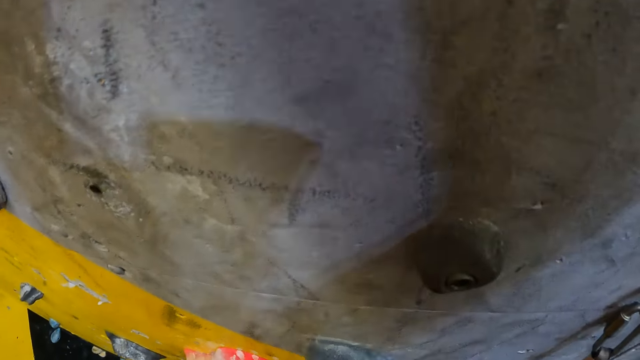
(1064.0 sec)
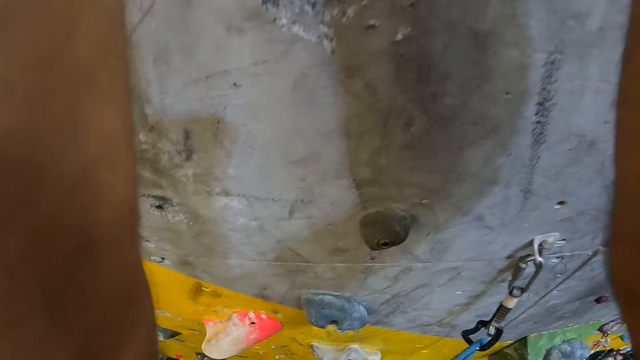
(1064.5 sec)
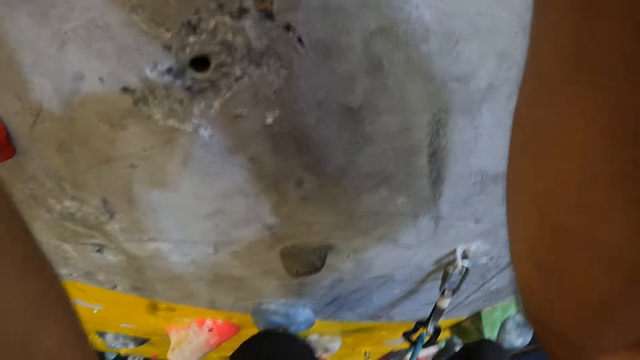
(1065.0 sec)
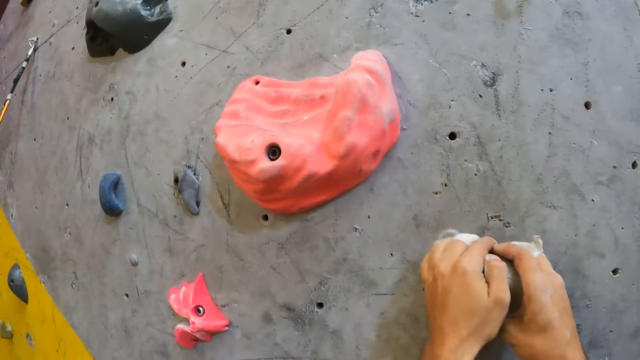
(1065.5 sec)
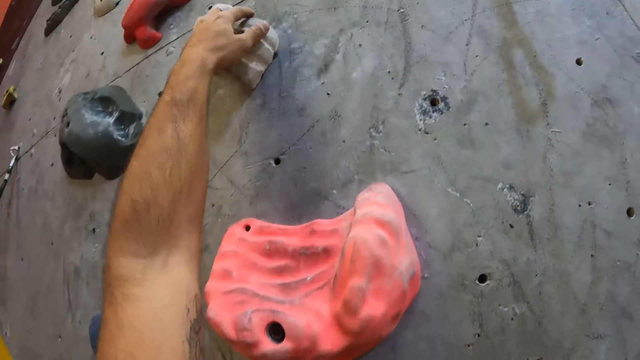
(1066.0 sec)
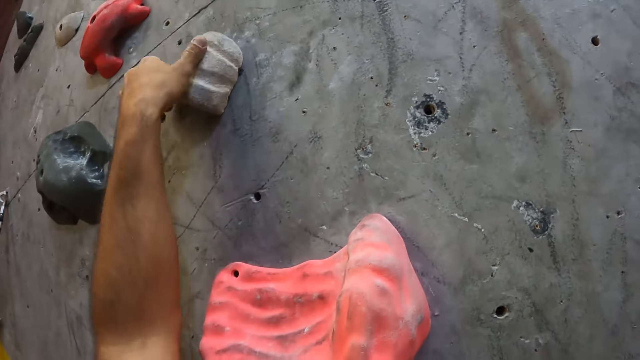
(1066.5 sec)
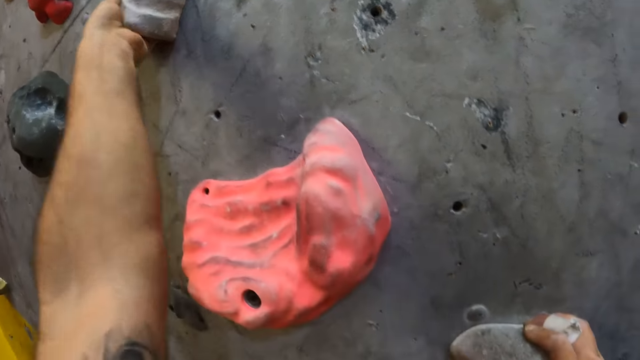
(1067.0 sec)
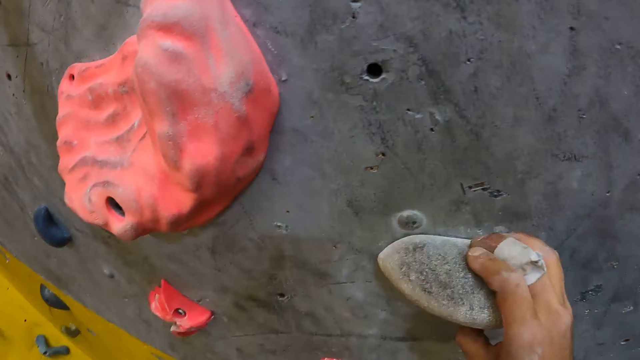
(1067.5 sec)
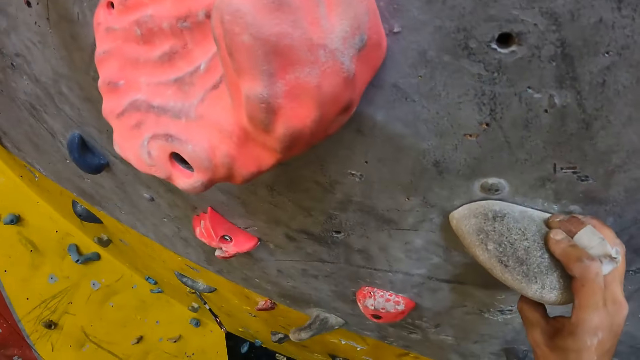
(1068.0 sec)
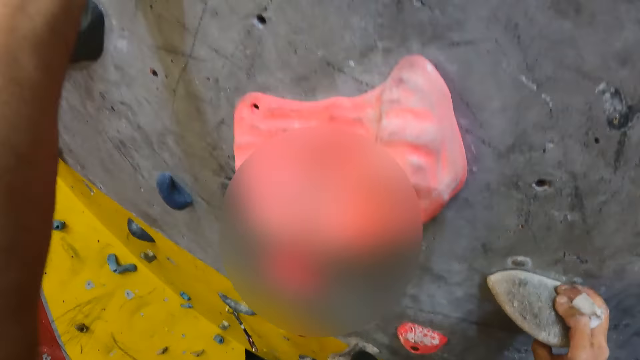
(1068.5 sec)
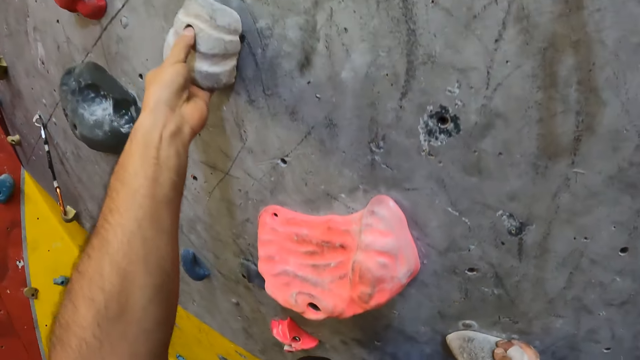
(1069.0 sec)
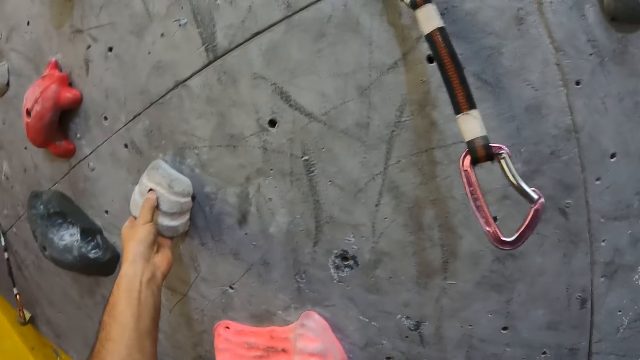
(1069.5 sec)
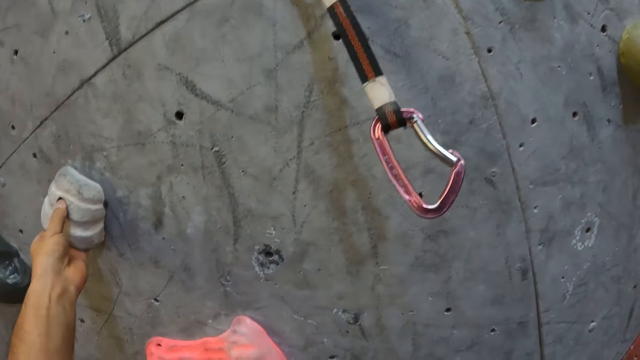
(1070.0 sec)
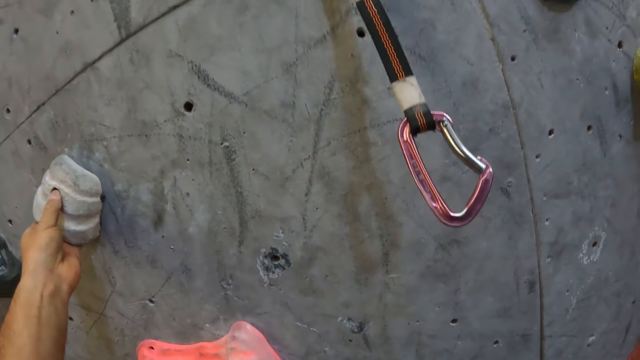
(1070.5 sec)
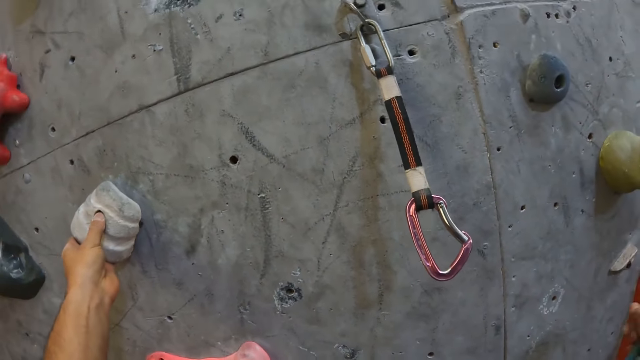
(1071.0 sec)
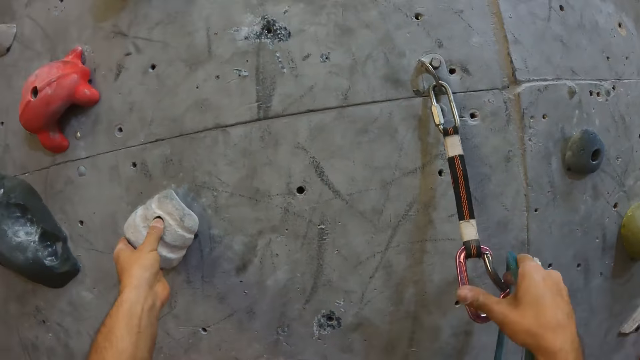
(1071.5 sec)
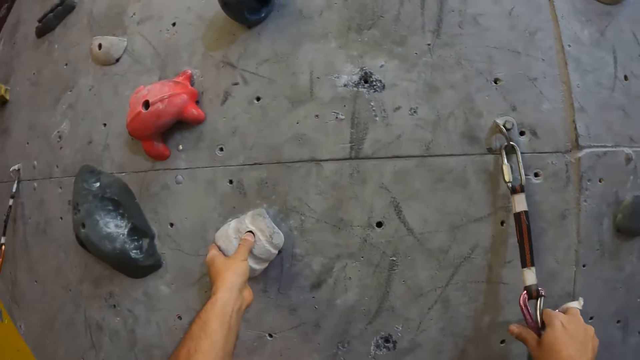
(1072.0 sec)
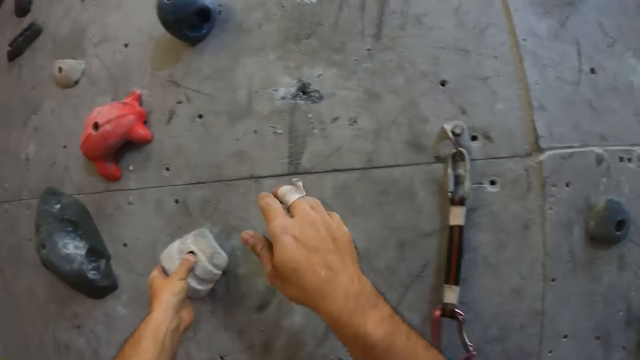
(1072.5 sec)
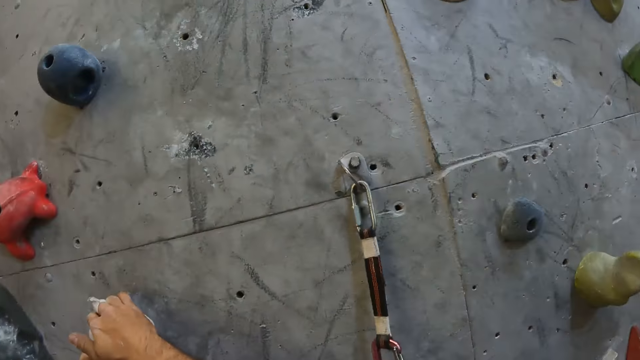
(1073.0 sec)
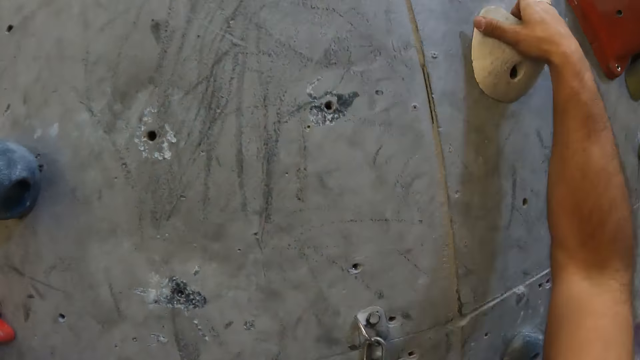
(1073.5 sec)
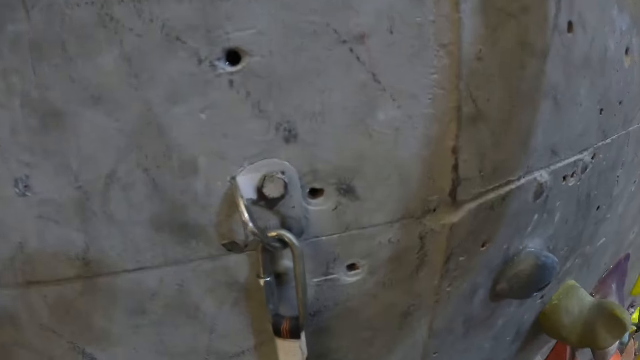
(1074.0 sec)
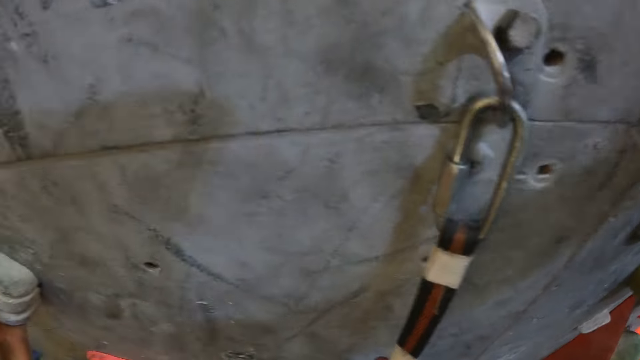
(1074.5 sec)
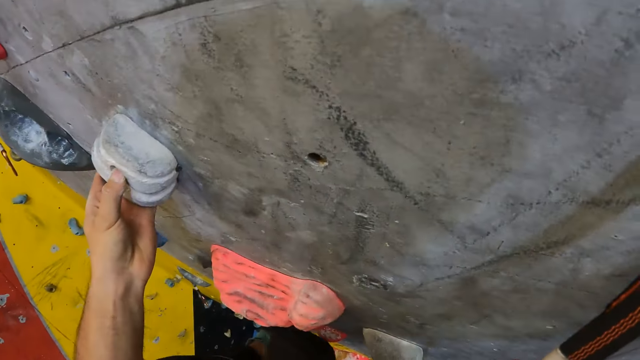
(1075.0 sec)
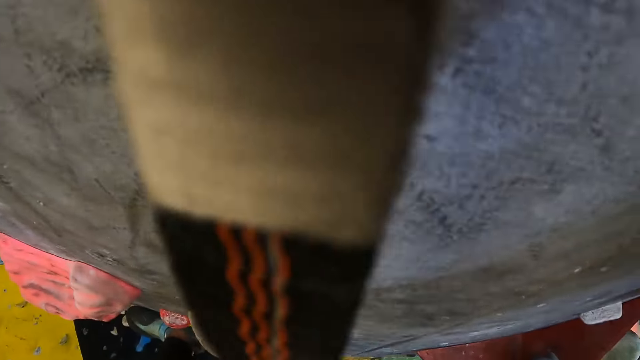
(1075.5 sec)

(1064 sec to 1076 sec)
The camera wearer touches the quickdraw. They hold the carabiner. They climb the wall.

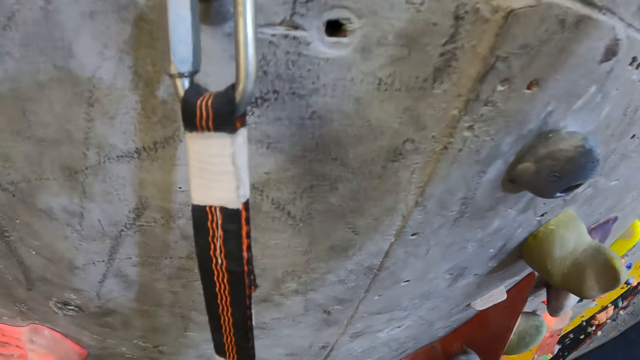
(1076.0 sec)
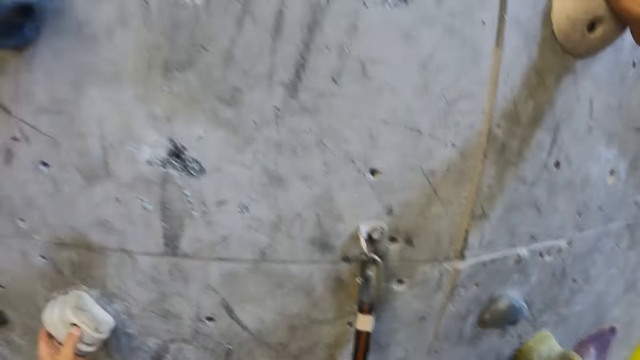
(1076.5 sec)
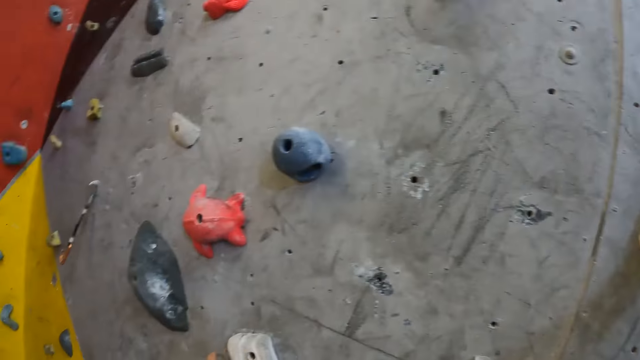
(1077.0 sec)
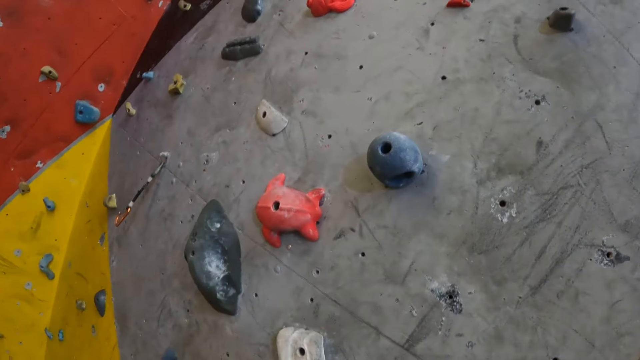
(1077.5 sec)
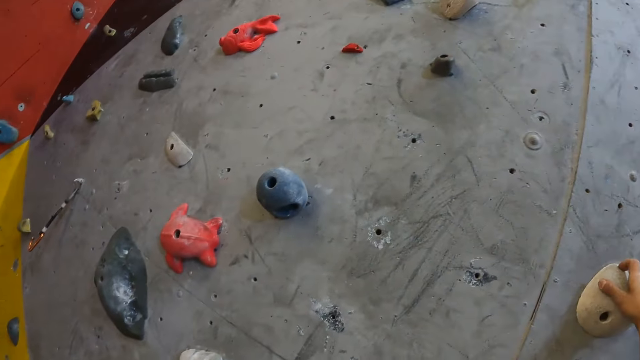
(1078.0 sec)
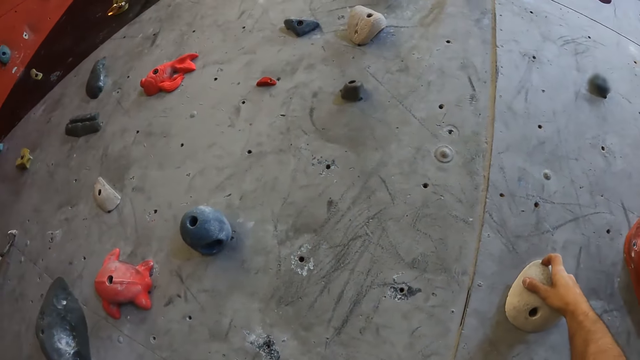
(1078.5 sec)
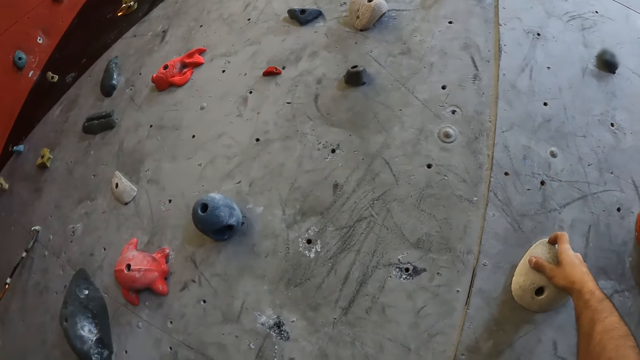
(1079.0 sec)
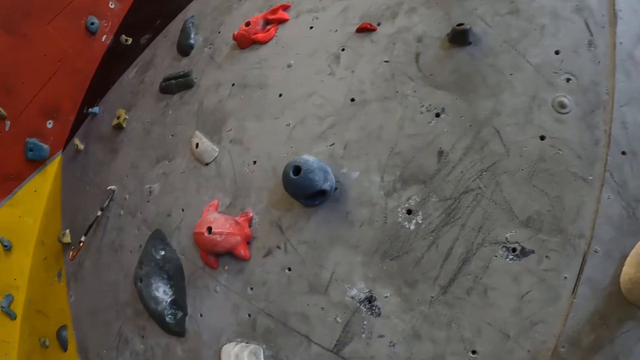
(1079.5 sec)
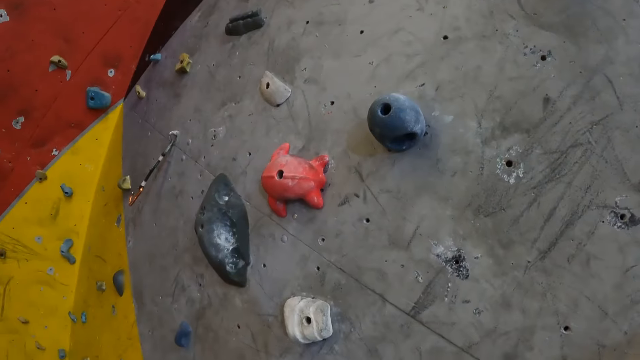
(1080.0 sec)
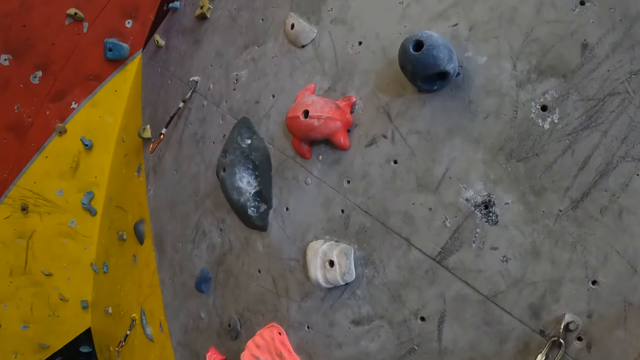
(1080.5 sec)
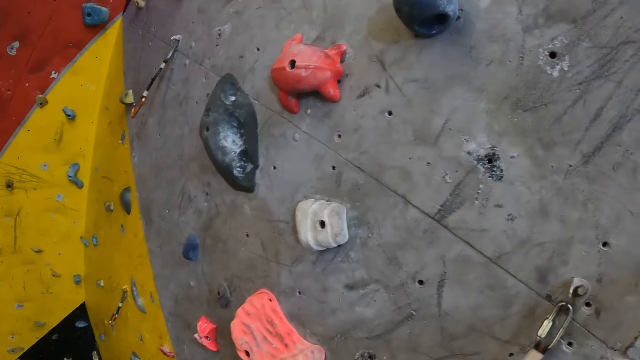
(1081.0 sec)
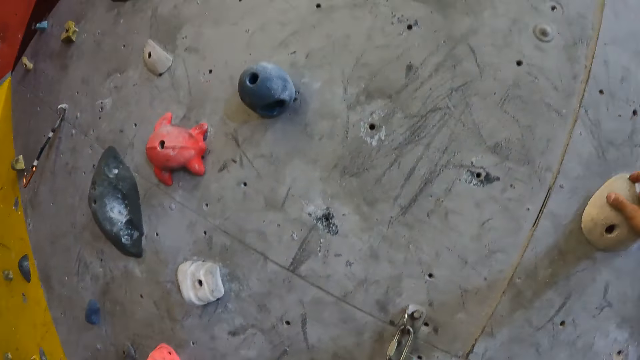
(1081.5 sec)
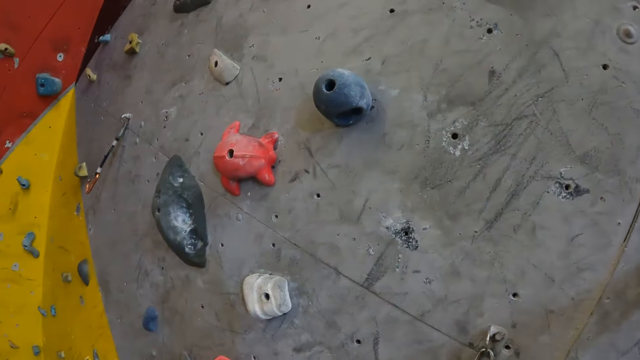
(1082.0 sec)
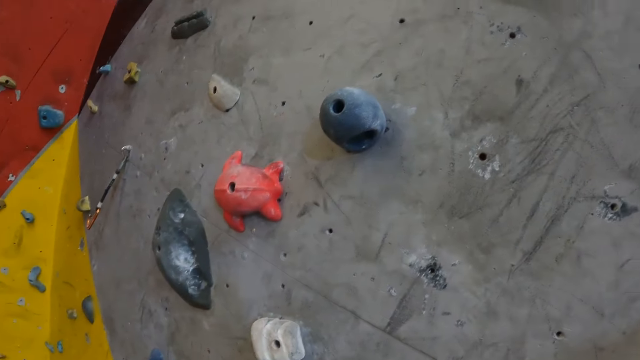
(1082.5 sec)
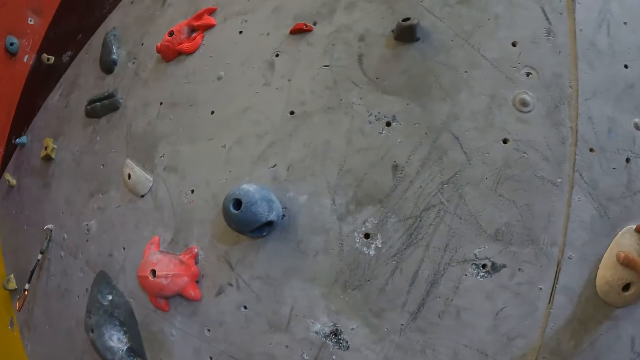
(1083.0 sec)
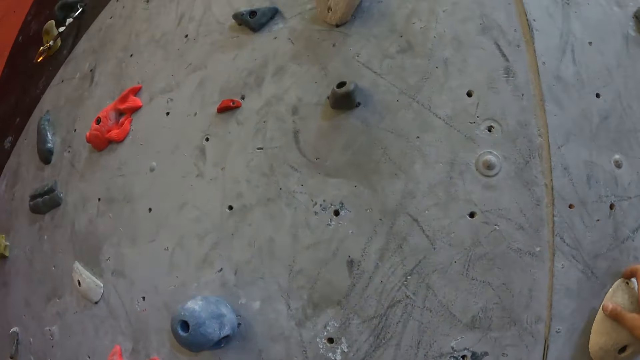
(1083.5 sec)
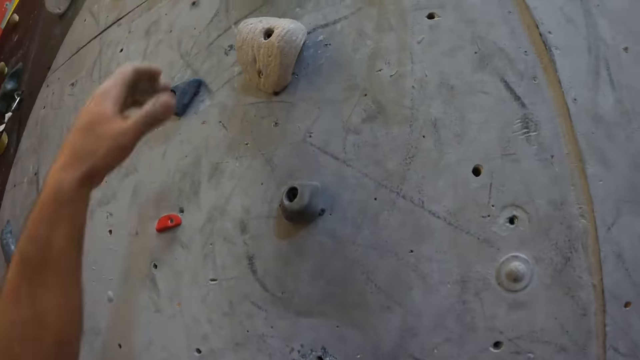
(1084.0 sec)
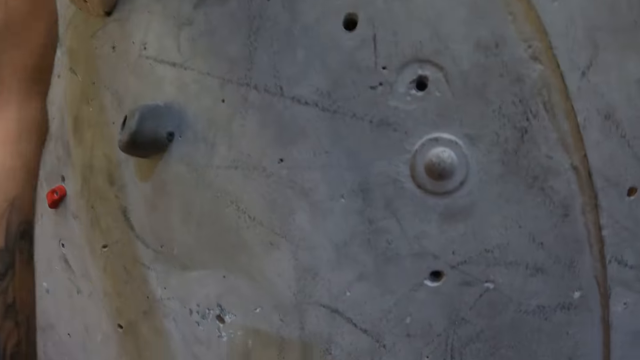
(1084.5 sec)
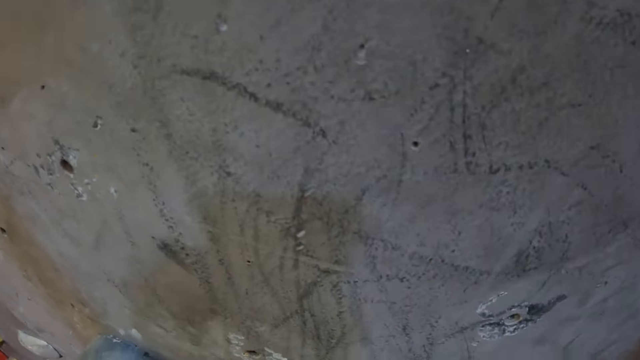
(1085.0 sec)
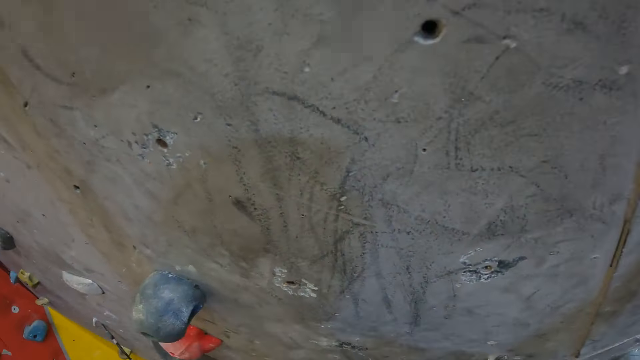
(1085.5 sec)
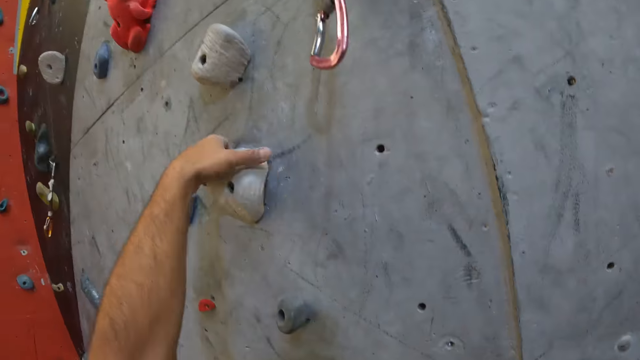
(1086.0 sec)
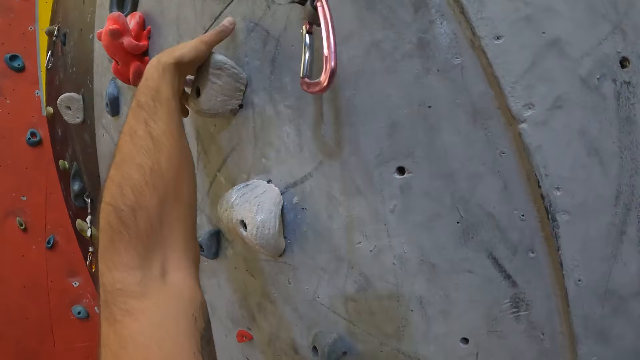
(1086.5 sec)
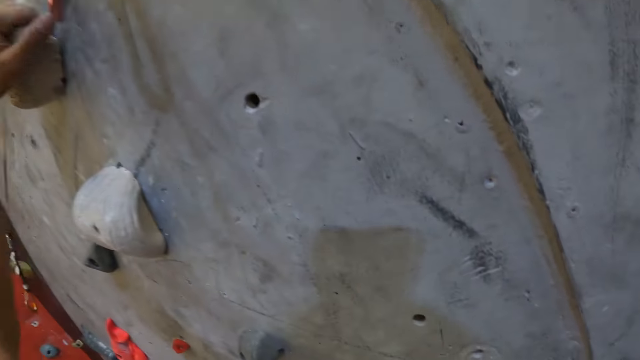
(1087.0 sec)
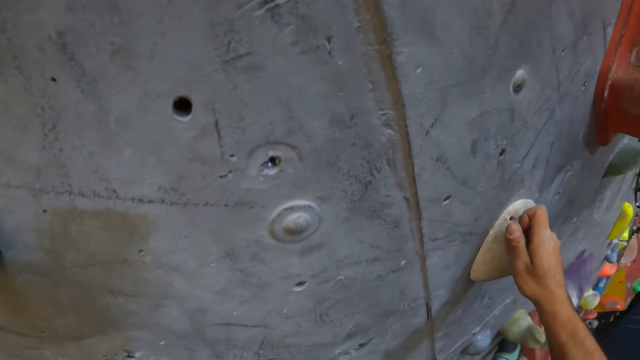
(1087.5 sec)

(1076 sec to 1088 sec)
The camera wearer looks around. They climb the wall.
